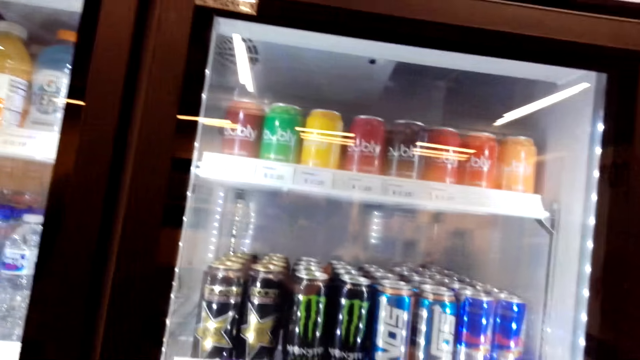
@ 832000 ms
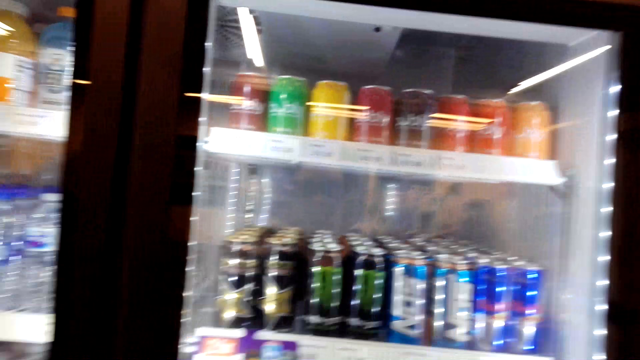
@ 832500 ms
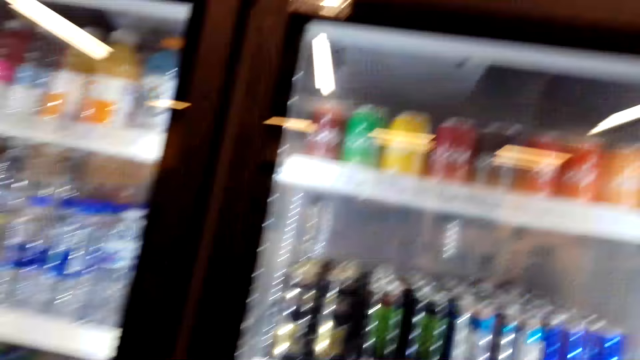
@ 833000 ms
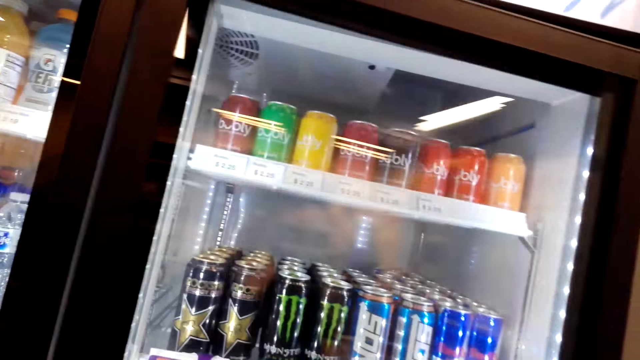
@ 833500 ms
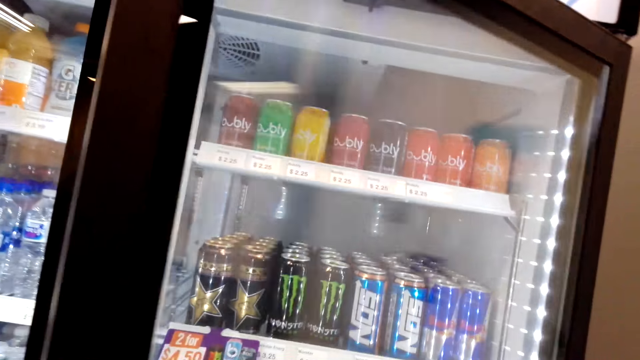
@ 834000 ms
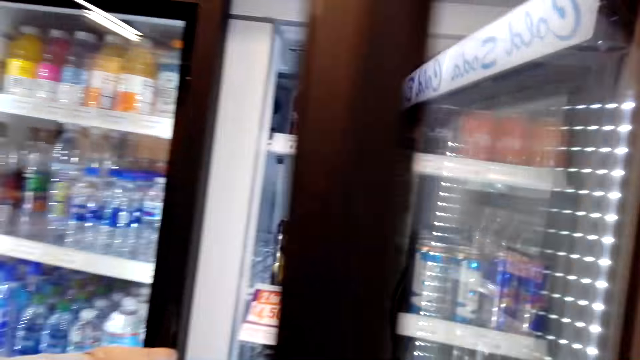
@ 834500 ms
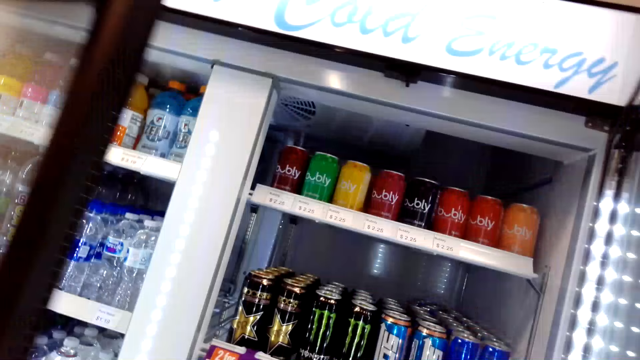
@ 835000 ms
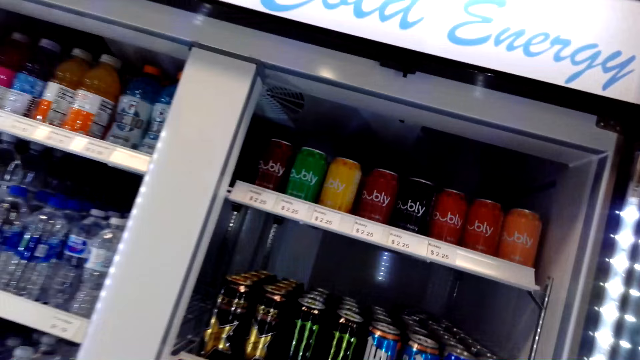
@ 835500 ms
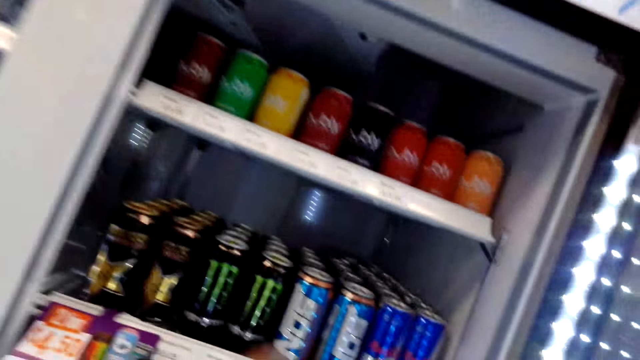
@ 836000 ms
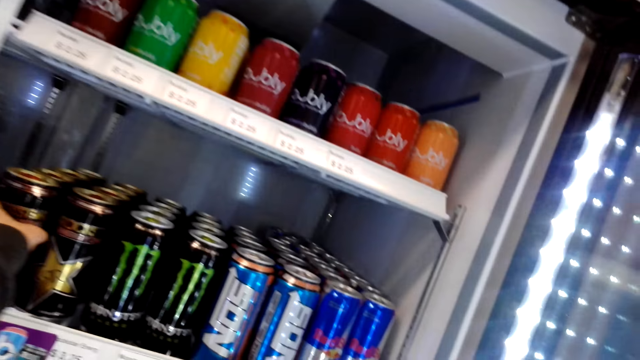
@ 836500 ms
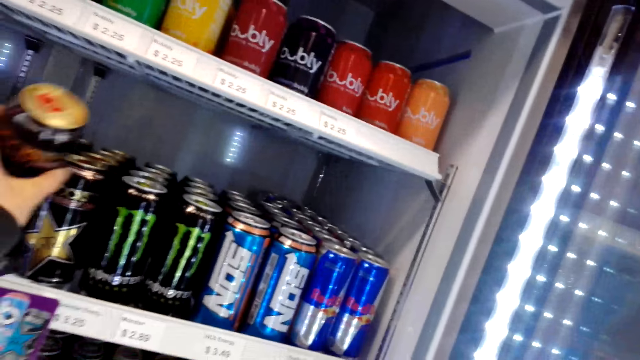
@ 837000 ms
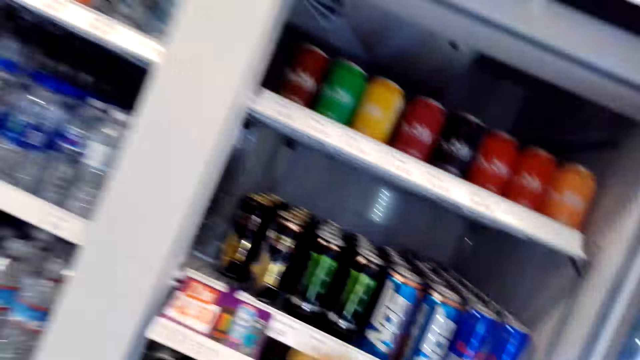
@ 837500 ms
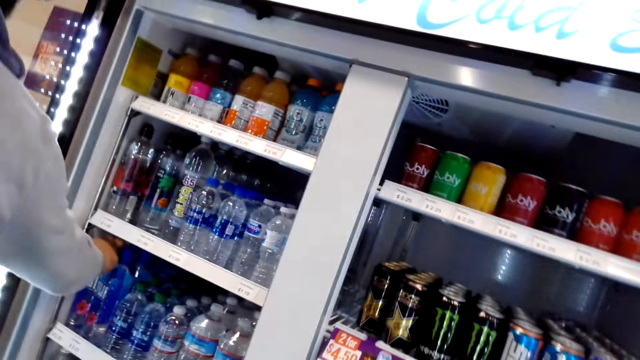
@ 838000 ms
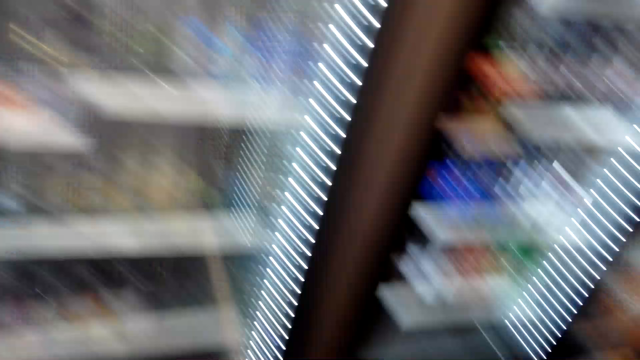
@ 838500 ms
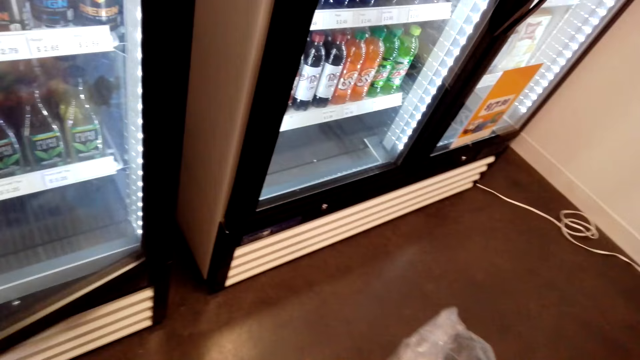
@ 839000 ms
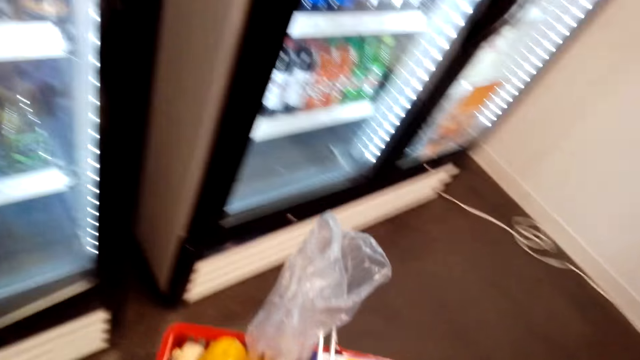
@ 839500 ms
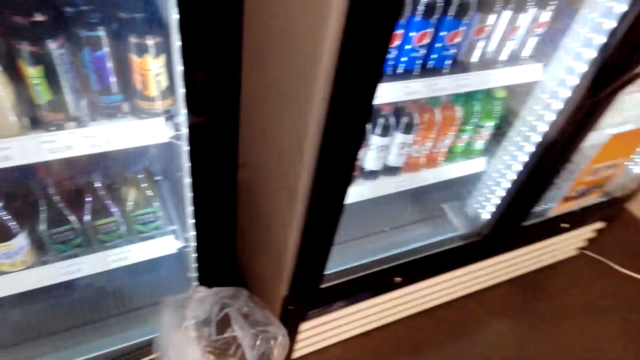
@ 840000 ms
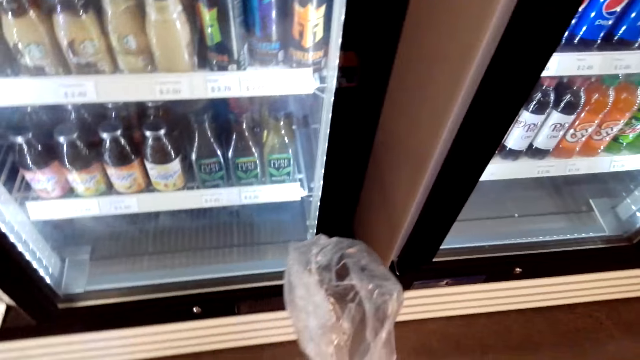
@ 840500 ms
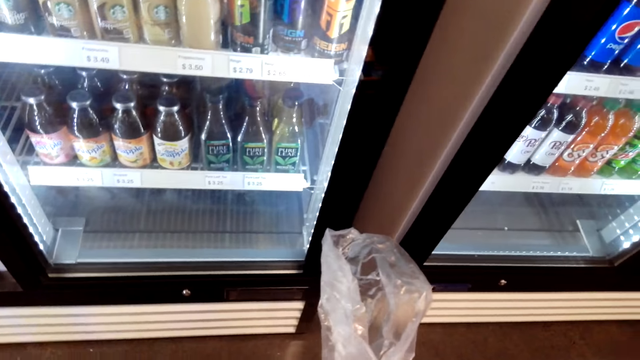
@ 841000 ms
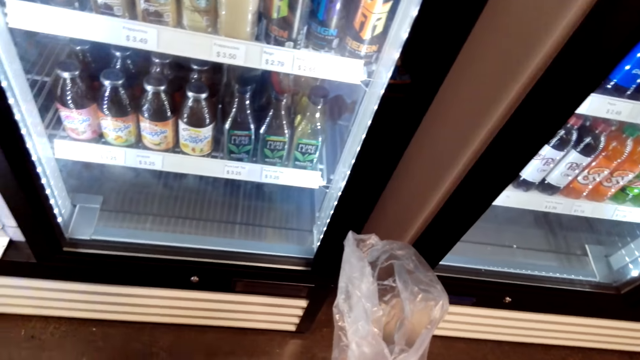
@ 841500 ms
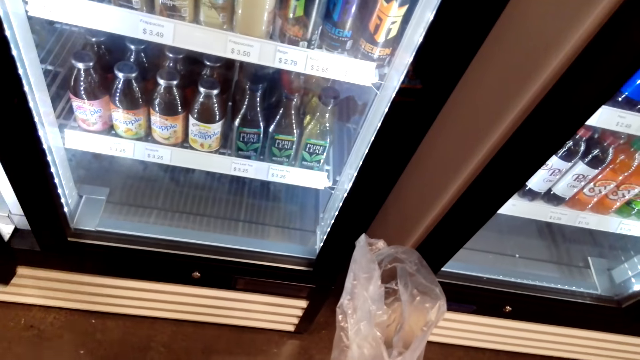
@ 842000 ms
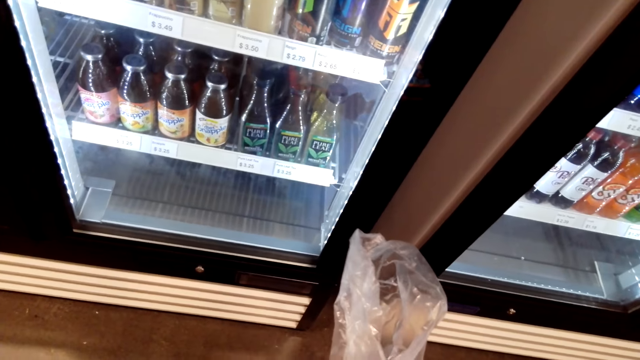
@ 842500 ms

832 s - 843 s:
The camera wearer opens the fridge. They pick the Rock Star energy drink from the fridge. They converse with a person about the products.

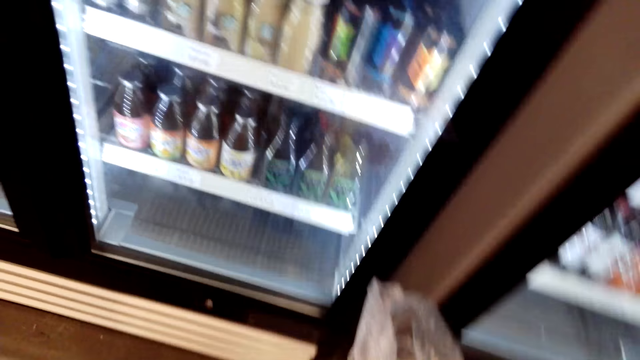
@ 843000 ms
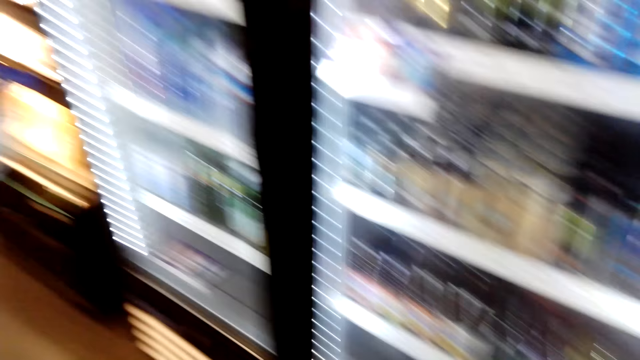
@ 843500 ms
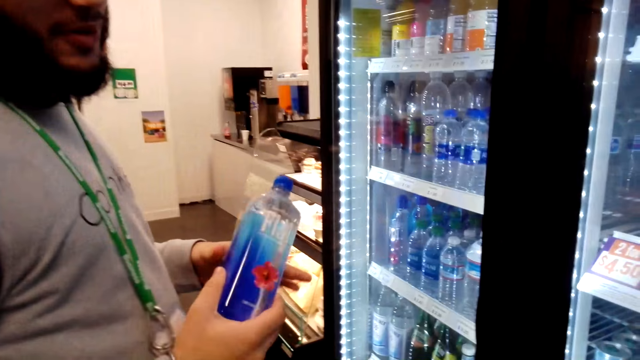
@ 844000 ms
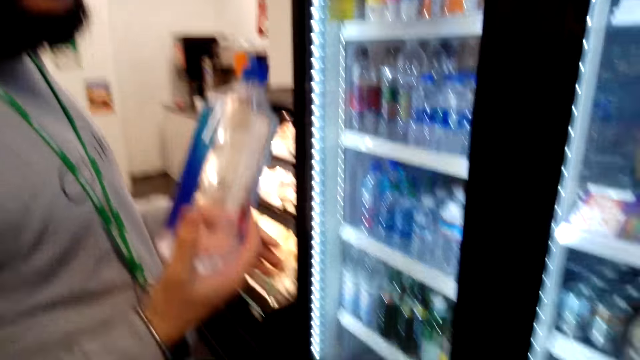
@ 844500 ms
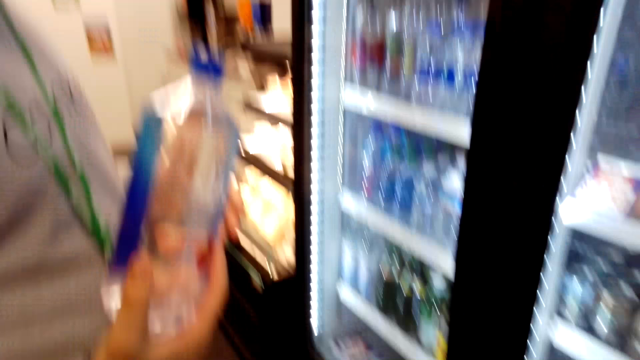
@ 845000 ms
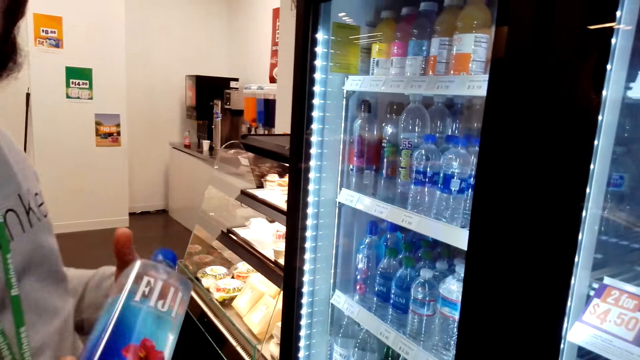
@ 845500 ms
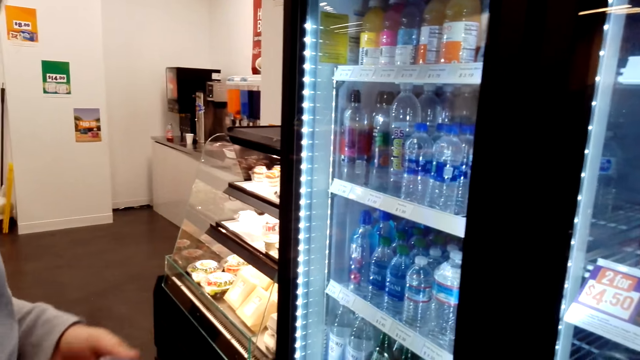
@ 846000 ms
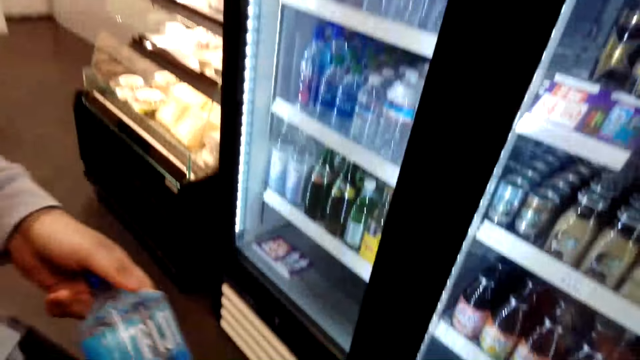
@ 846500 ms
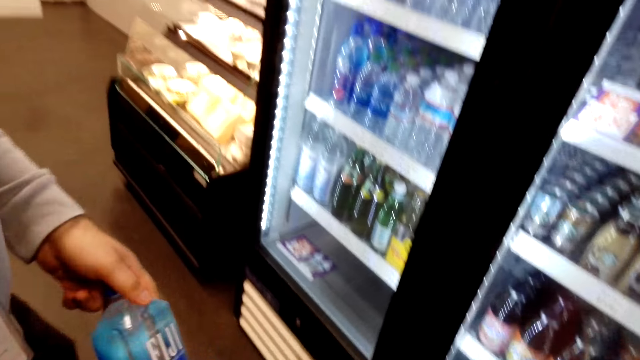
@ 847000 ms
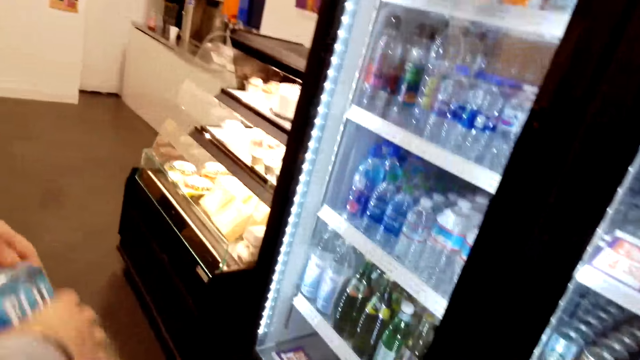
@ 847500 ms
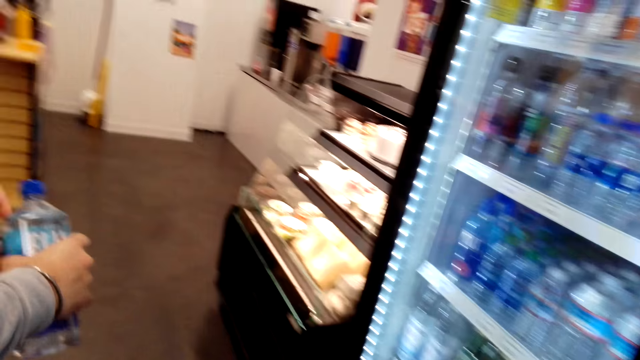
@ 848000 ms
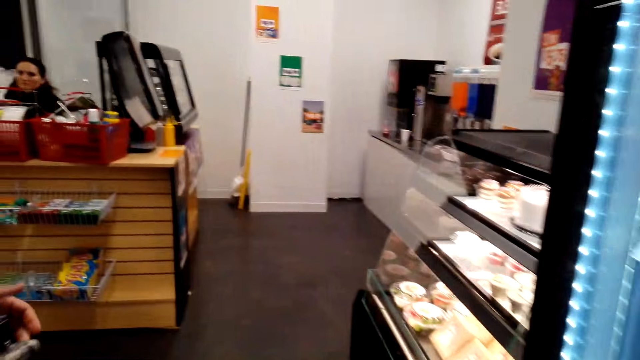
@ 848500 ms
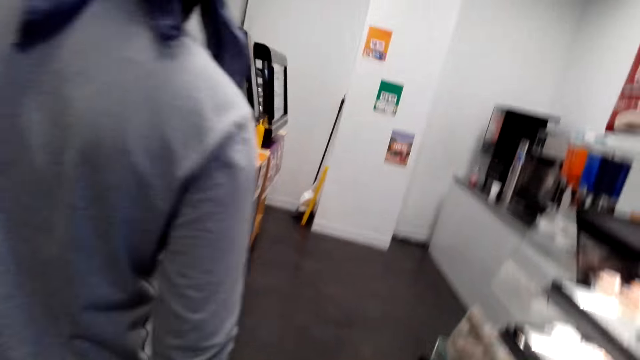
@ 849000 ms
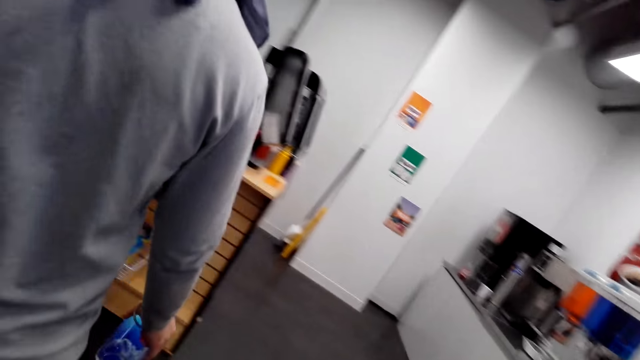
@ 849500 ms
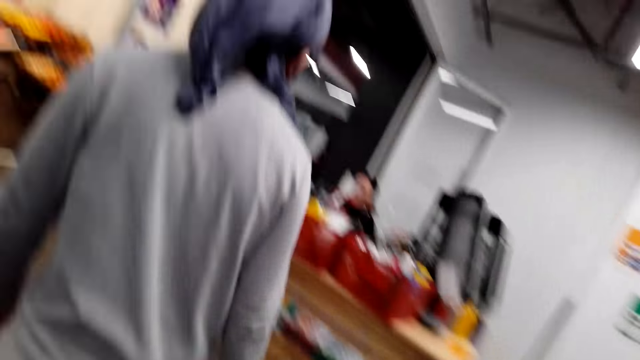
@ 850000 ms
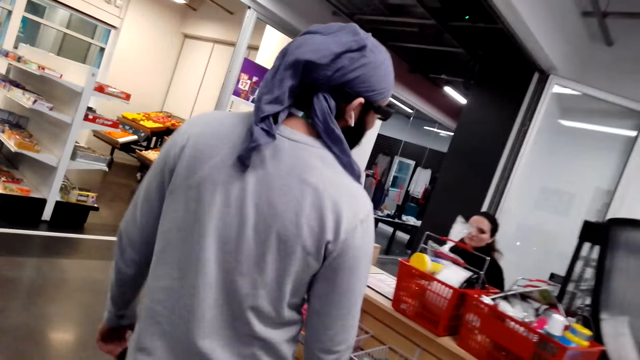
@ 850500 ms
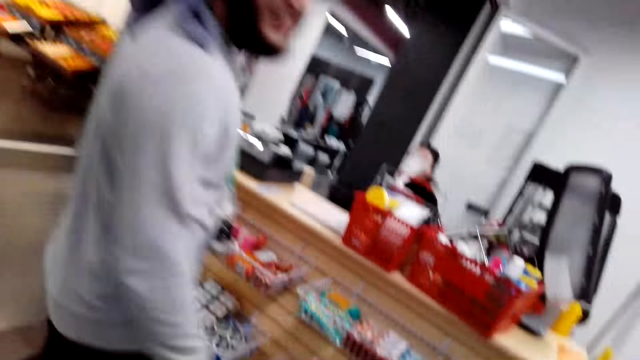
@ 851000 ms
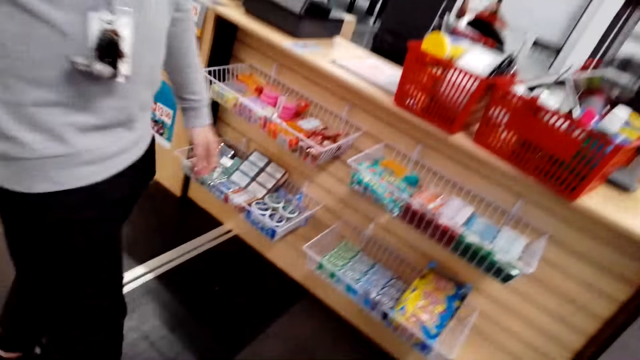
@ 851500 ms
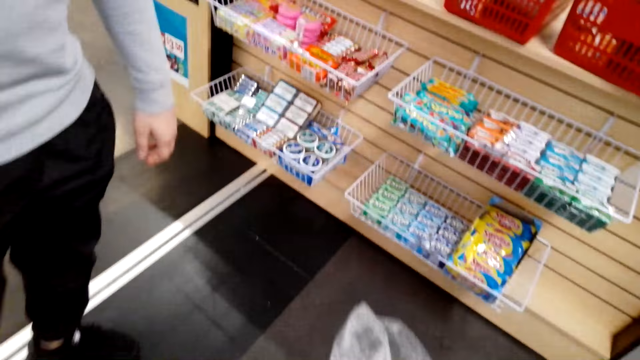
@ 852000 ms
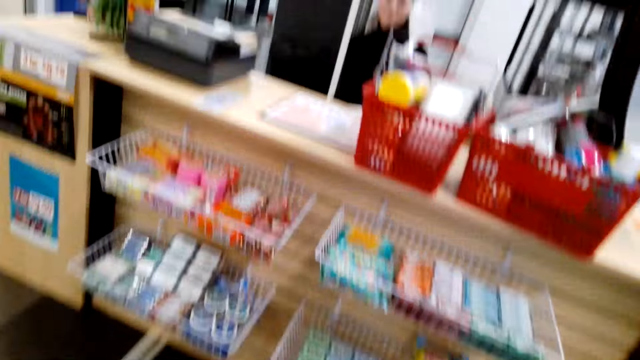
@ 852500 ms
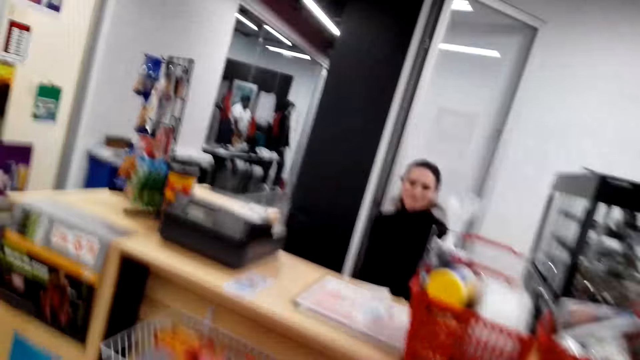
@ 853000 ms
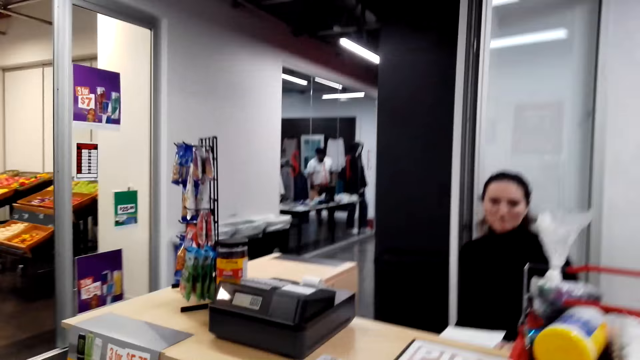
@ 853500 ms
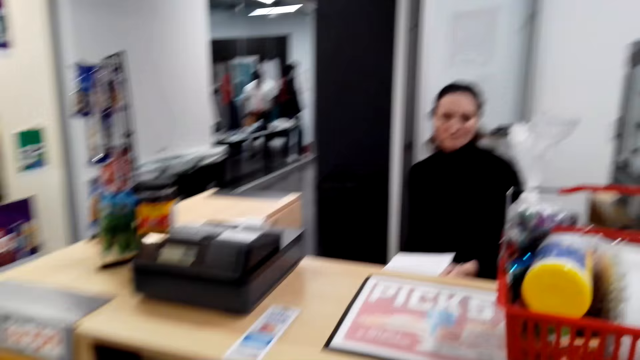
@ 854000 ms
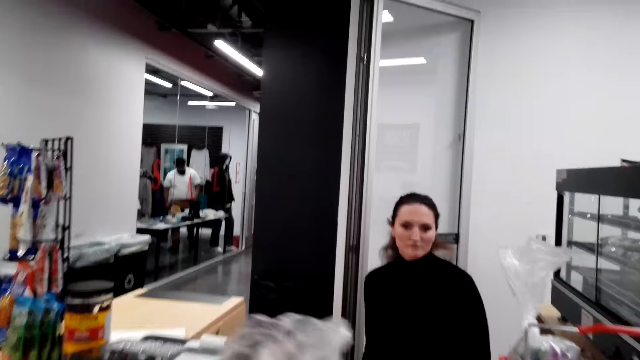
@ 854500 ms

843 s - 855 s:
A person talks to the camera wearer.
